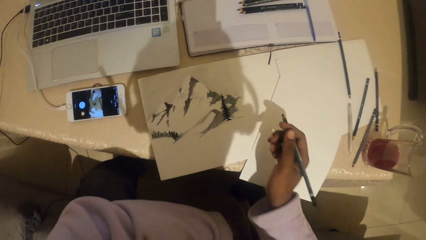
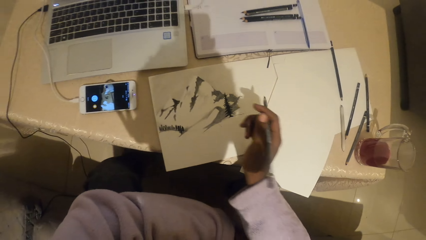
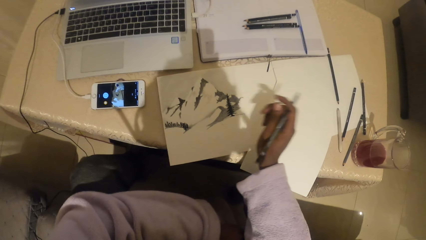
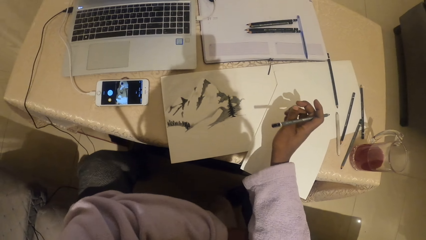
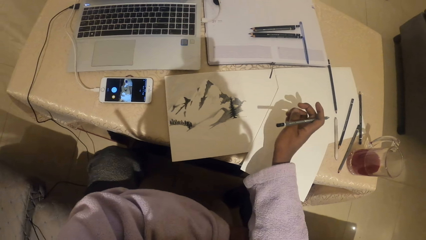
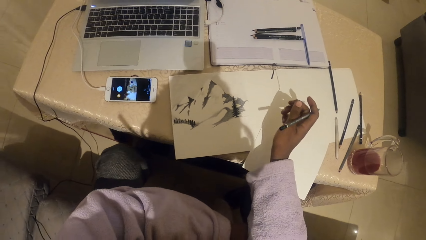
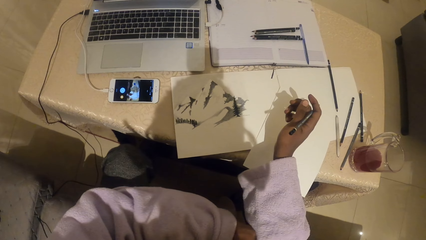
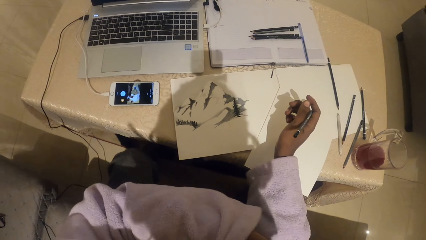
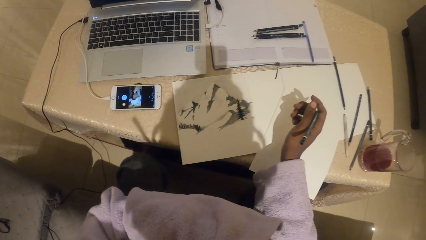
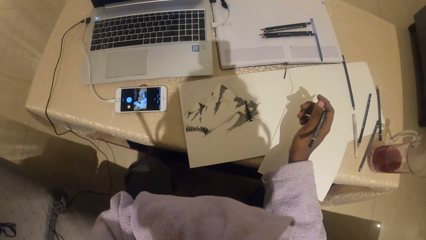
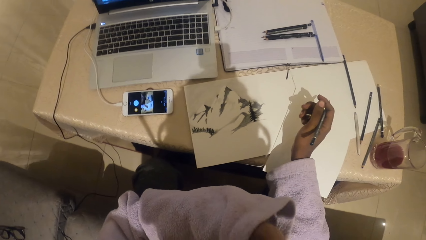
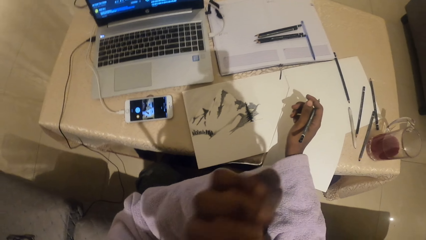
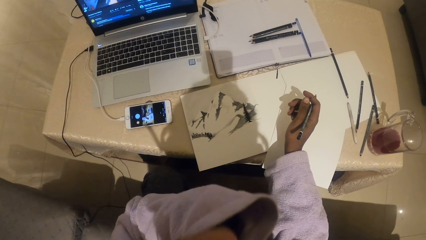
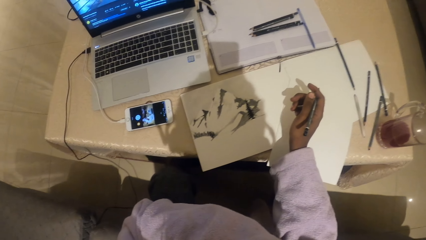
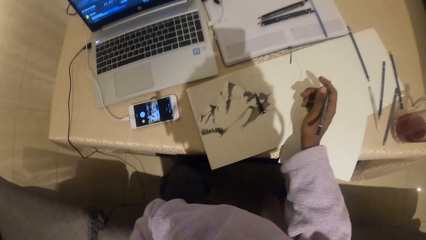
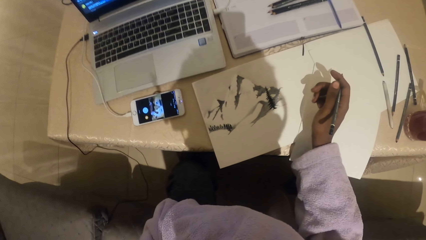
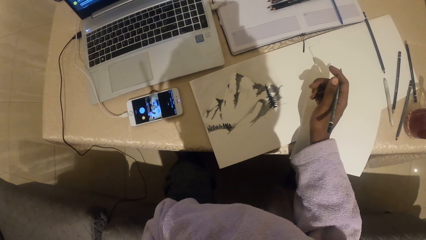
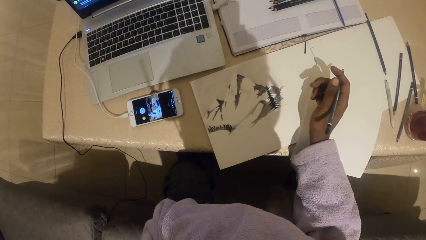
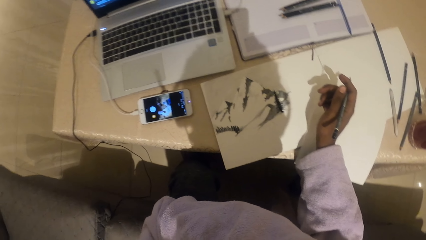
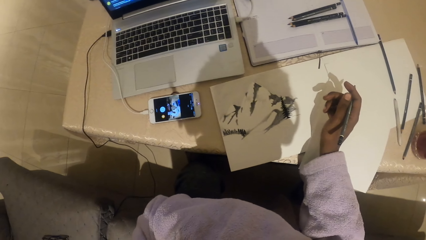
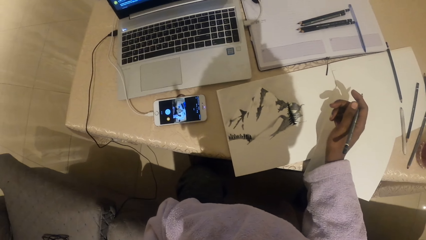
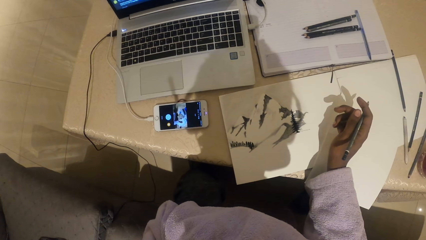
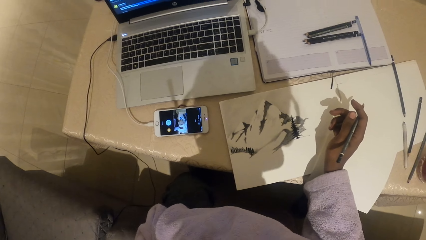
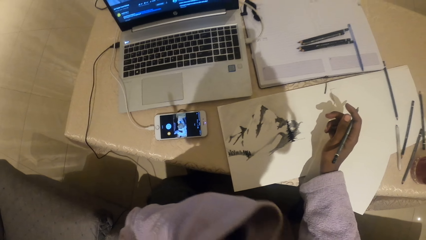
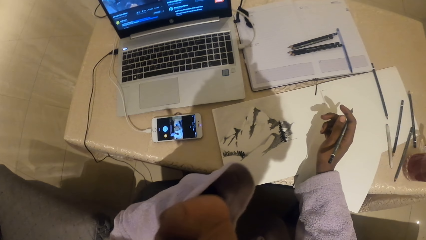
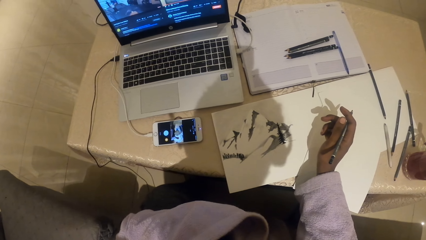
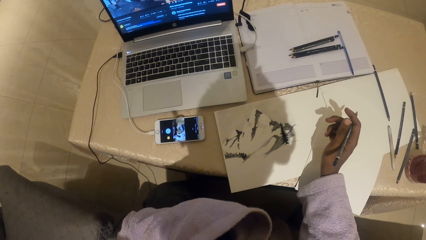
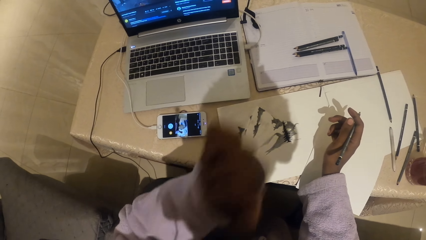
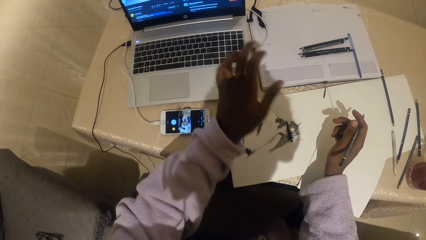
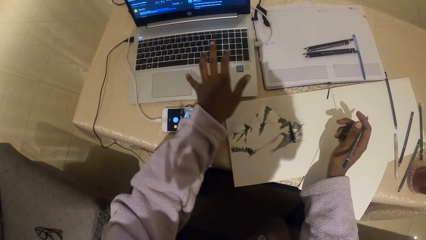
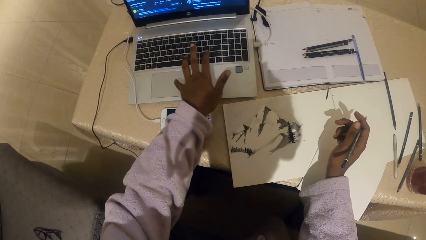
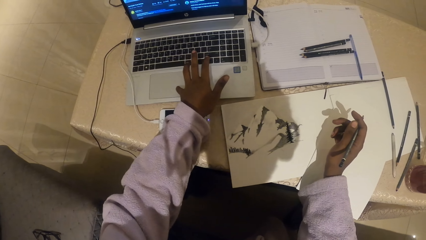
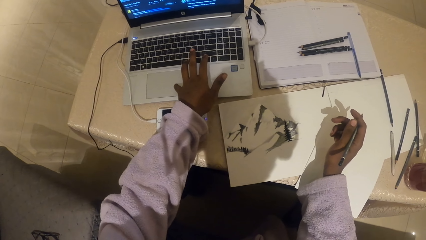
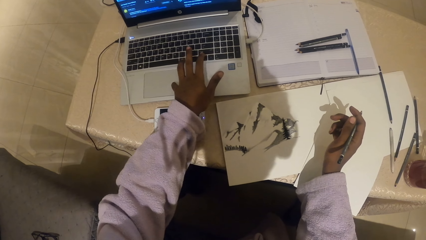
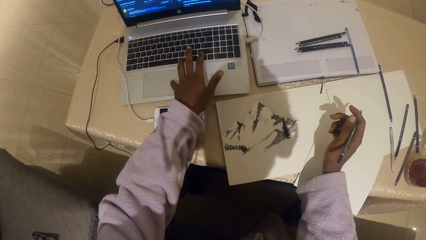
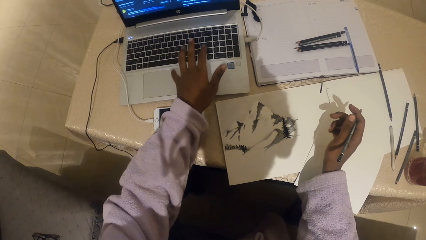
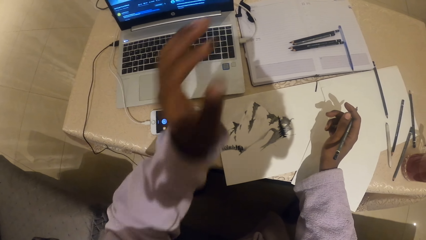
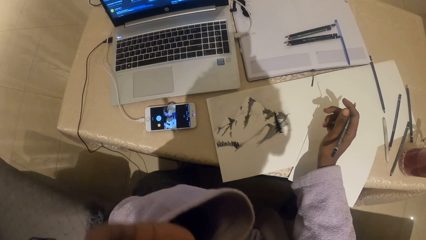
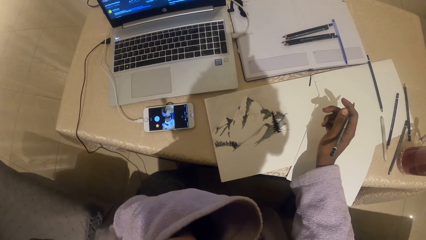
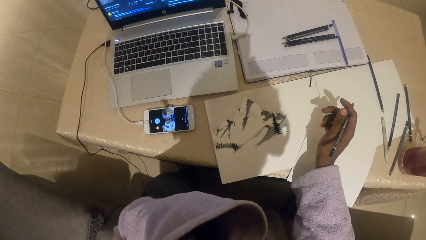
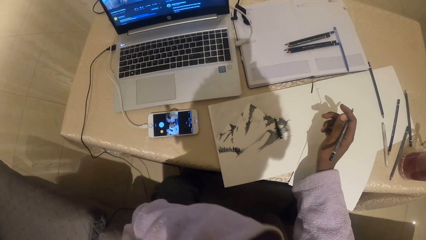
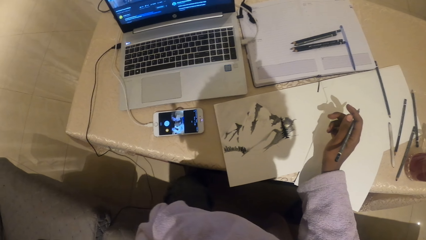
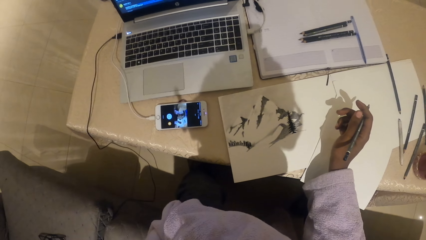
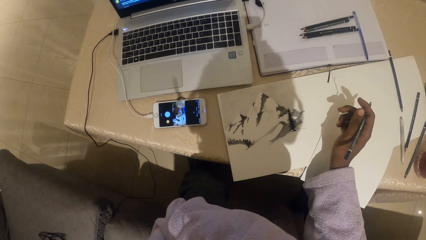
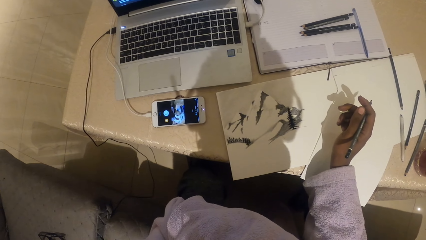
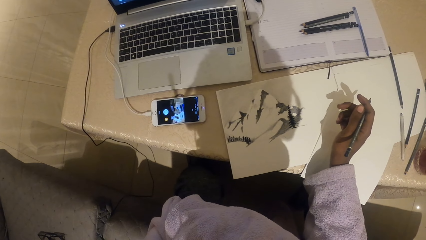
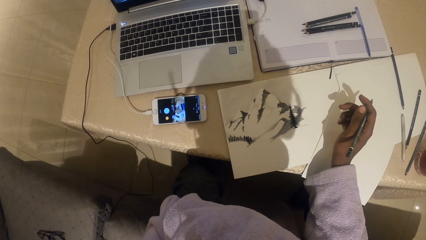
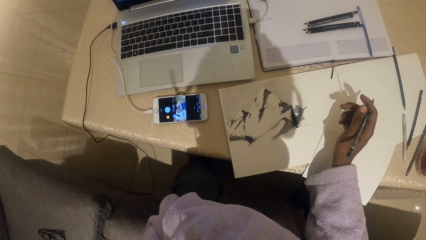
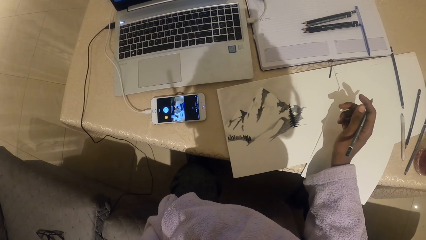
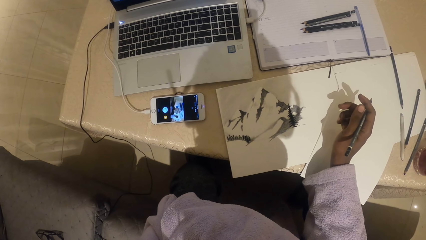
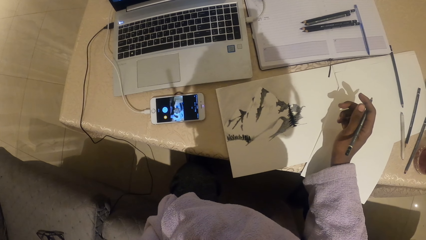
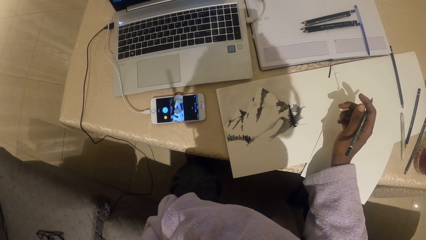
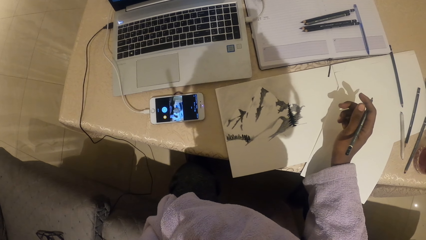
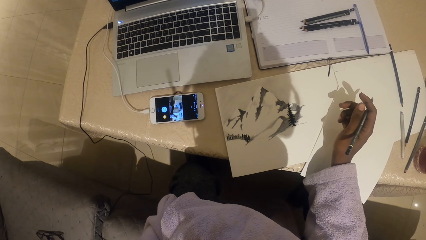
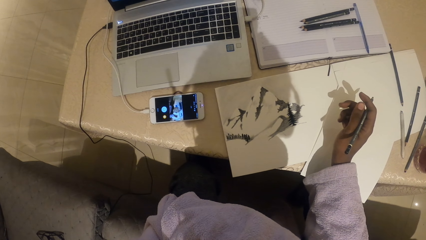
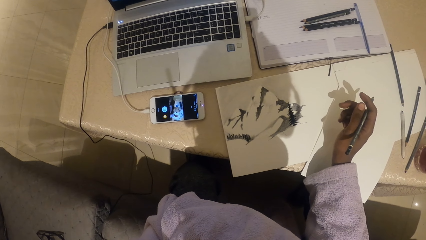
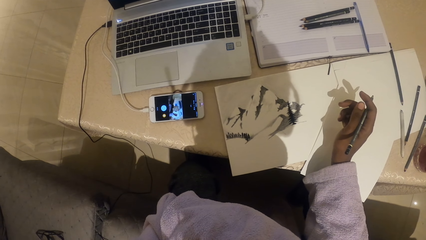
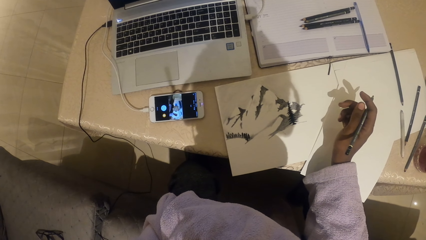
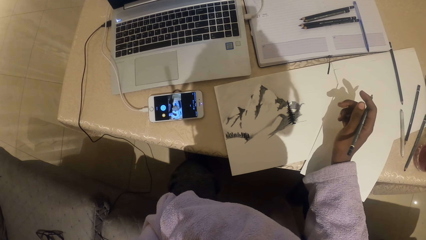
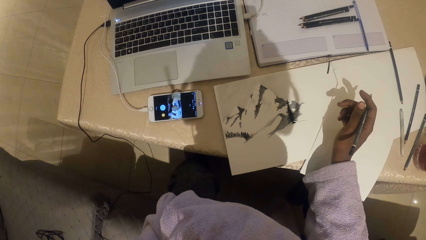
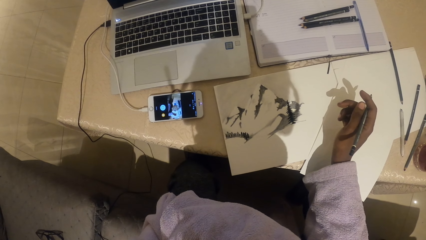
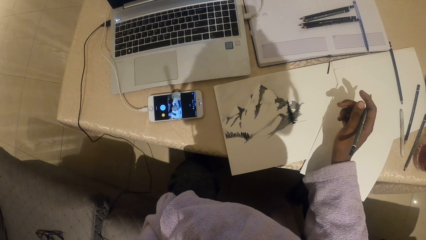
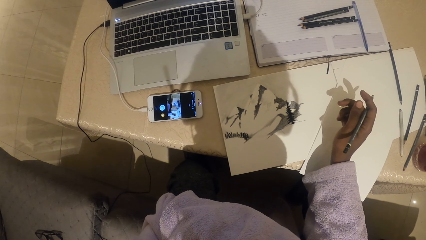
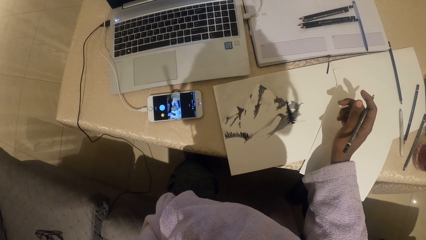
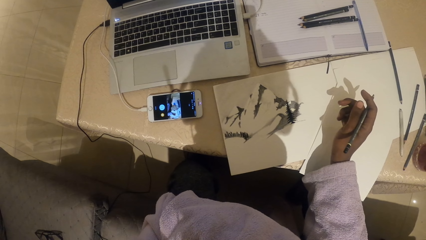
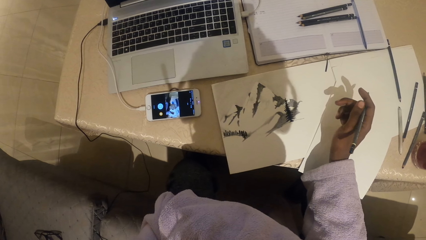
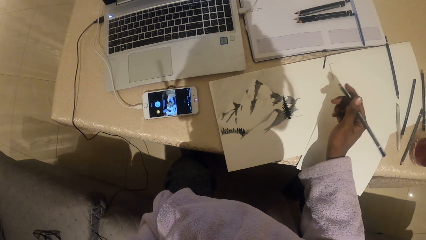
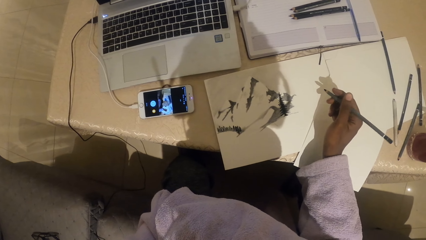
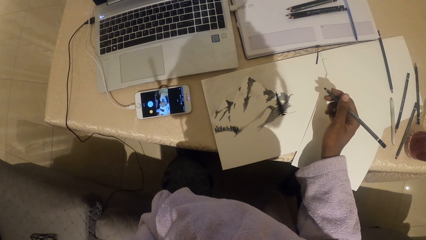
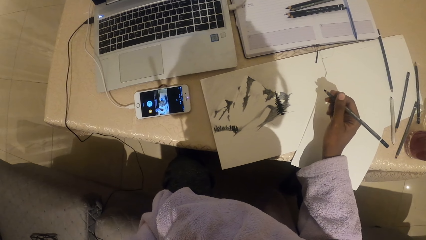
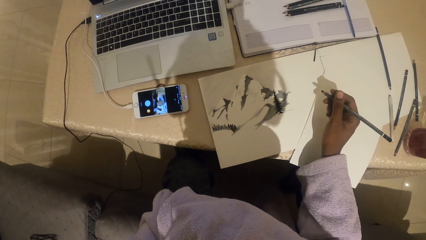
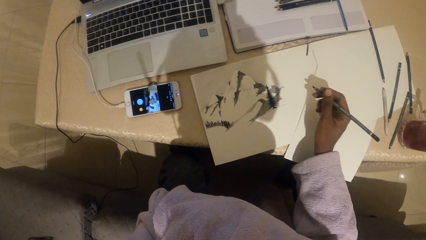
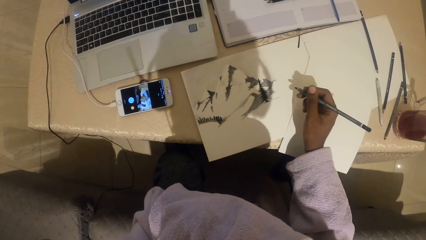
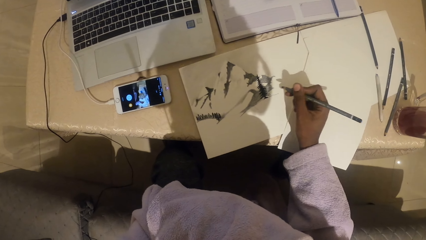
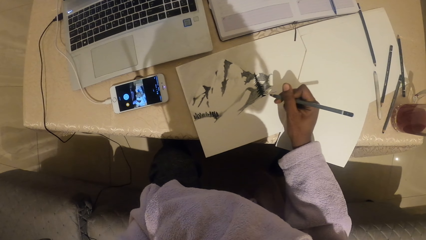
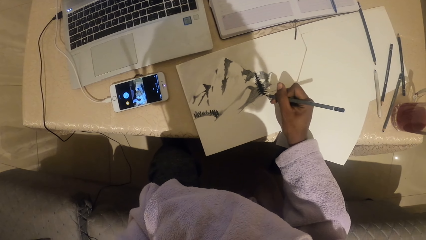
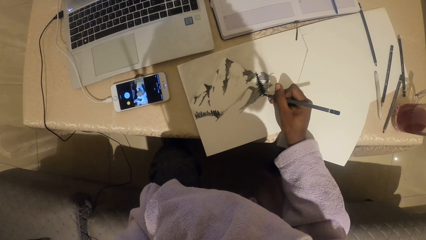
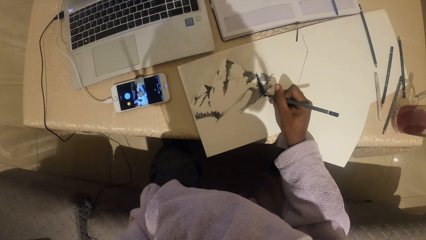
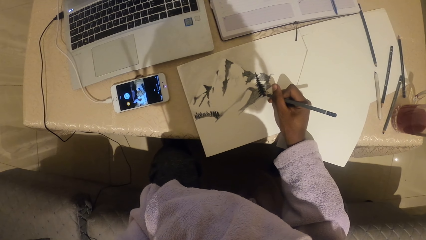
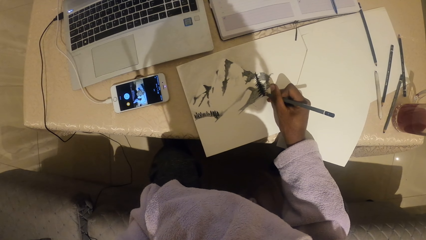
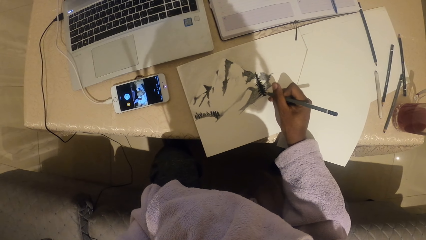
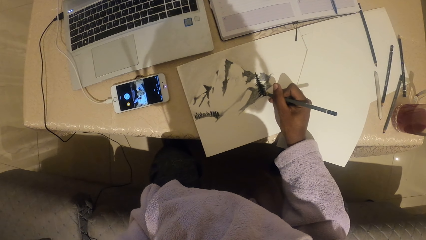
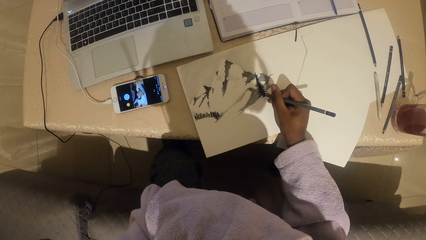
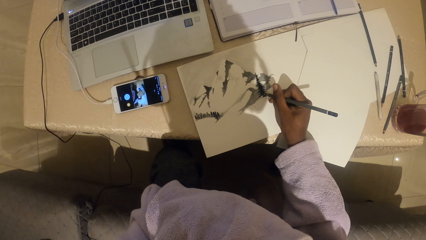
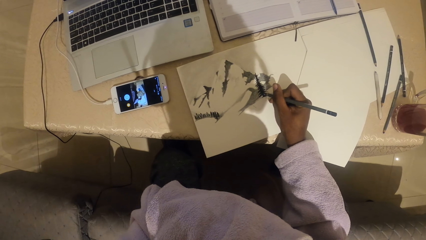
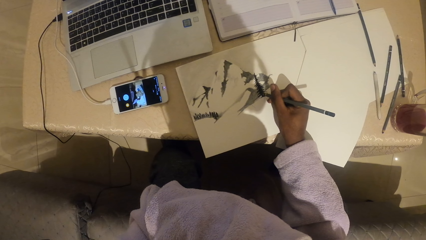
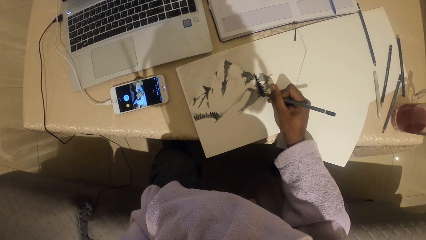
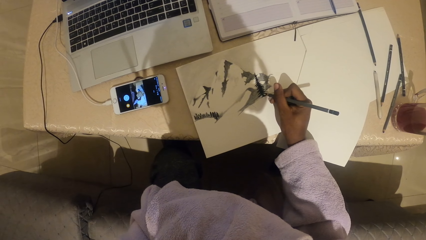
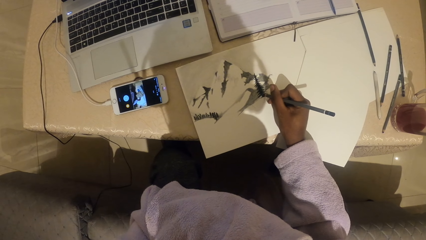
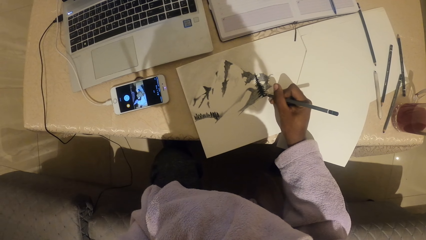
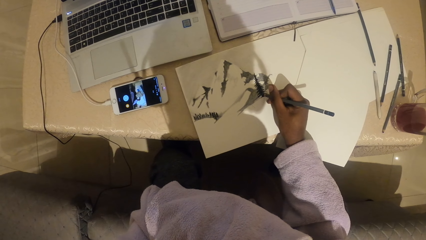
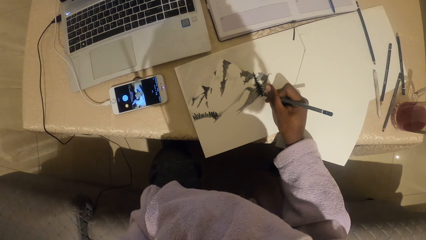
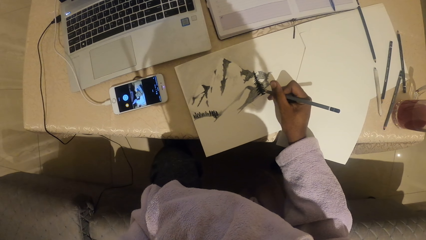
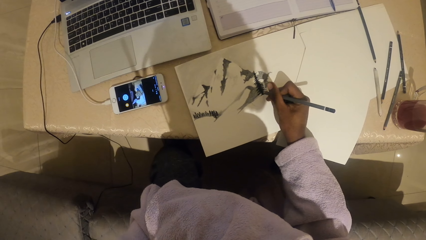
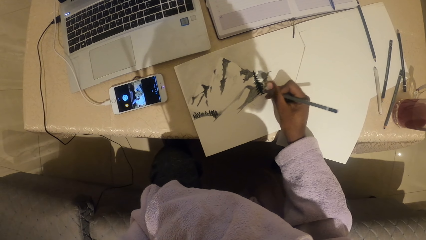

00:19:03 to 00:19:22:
The camera wearer operates the laptop. They touch the face. They draw on the paper with a colored pencil.
